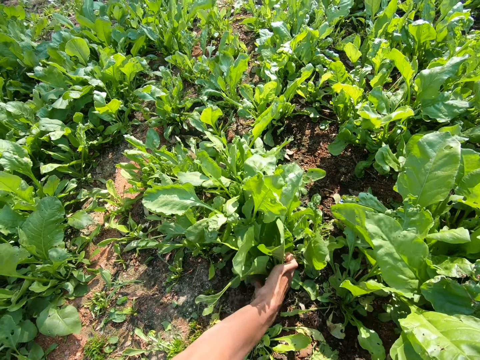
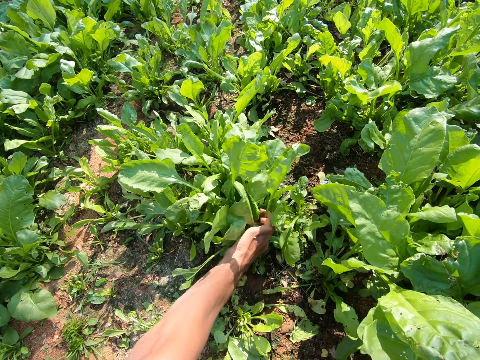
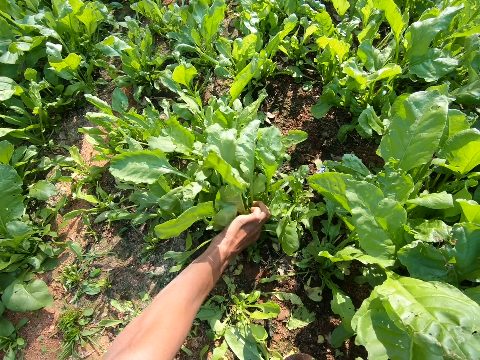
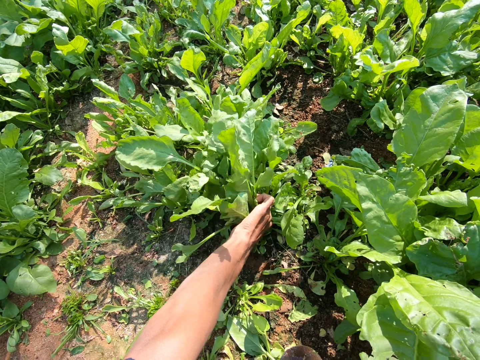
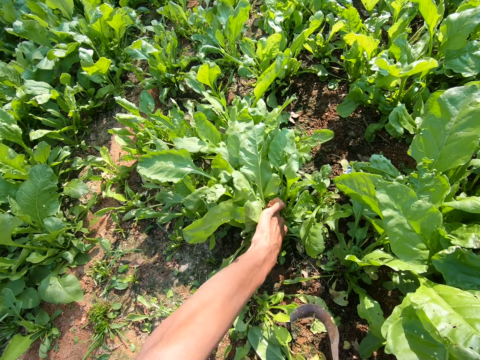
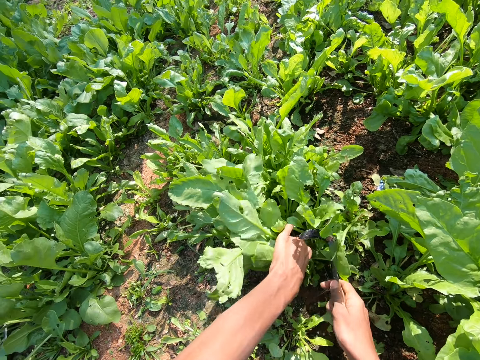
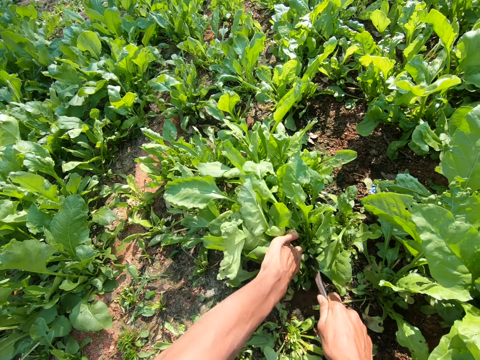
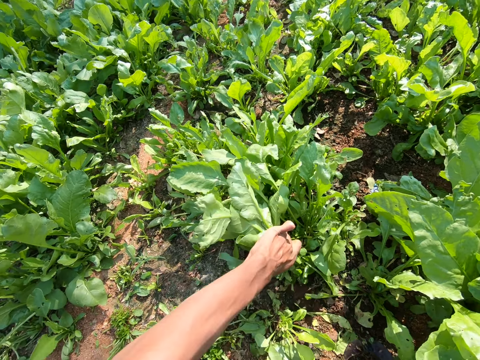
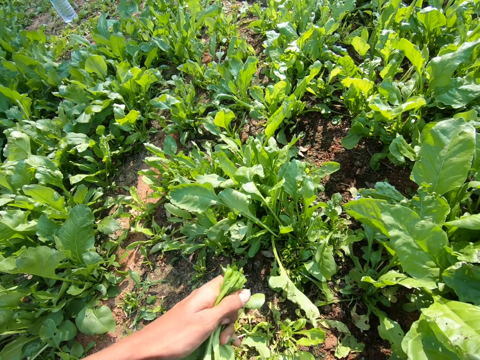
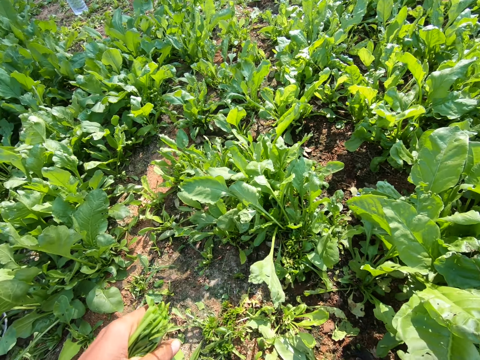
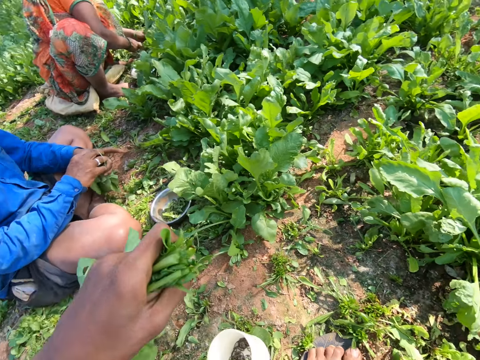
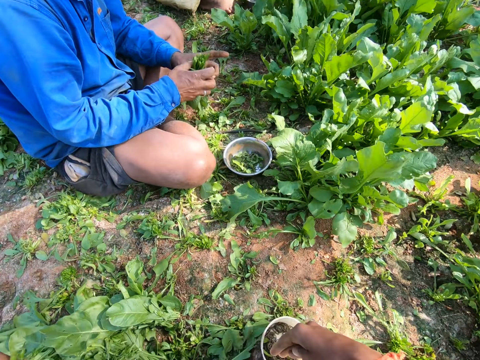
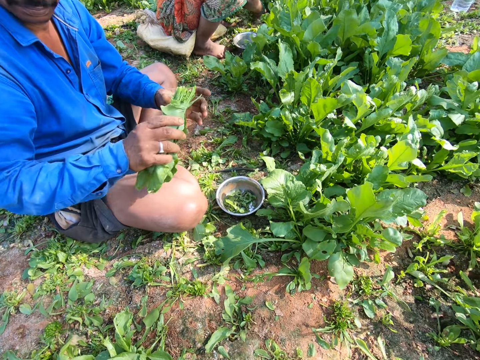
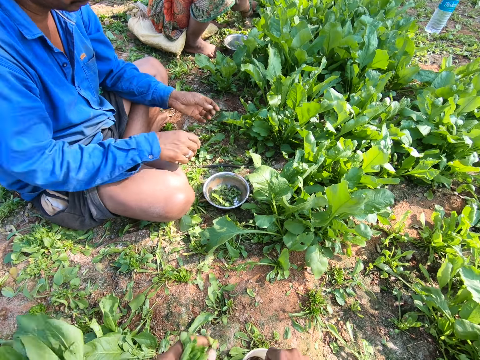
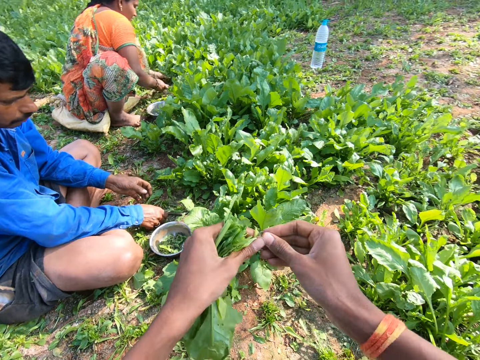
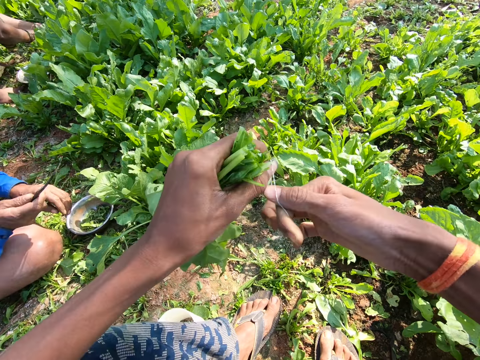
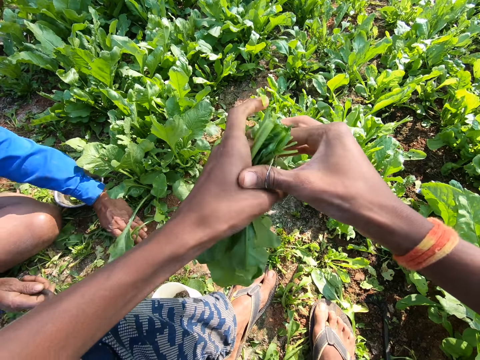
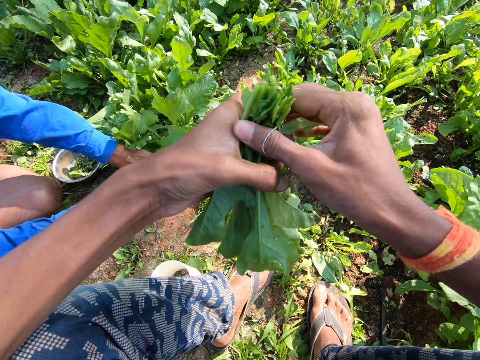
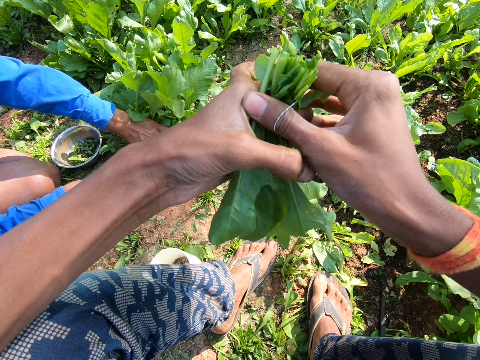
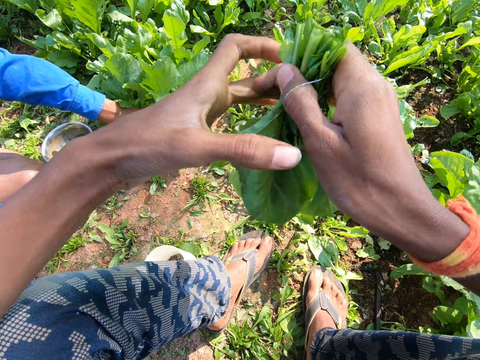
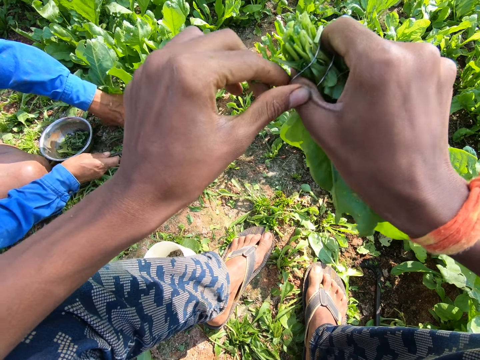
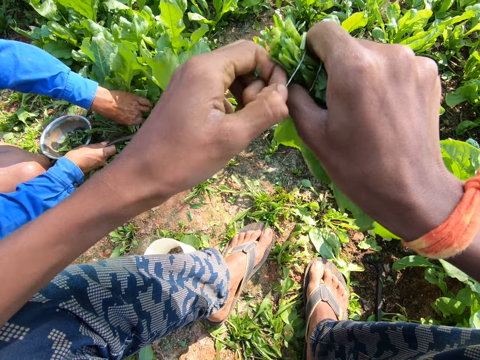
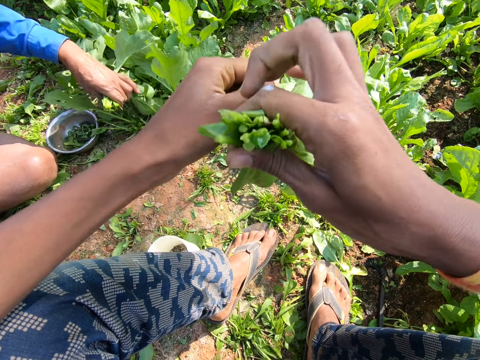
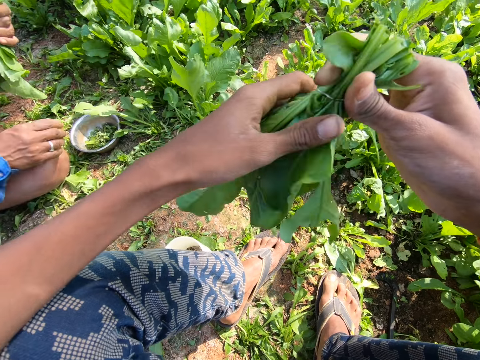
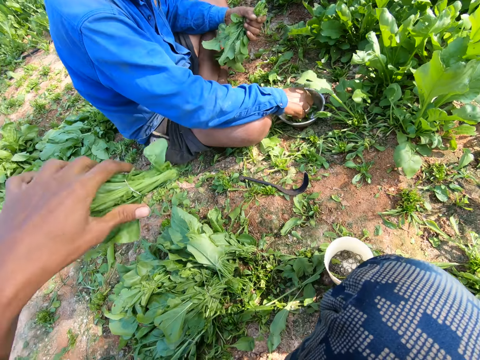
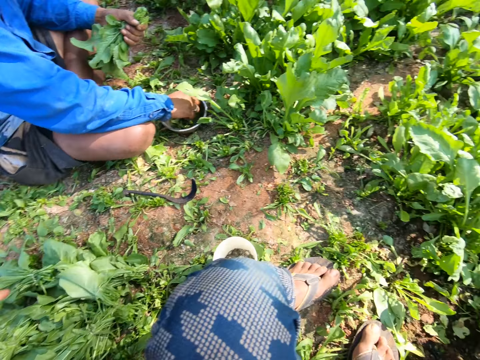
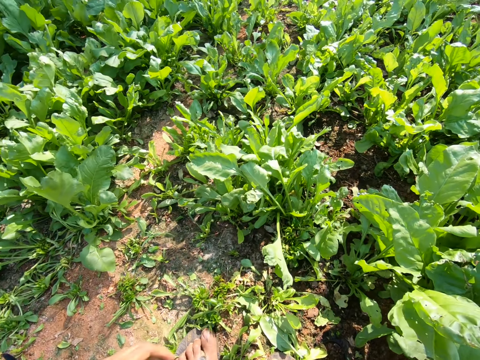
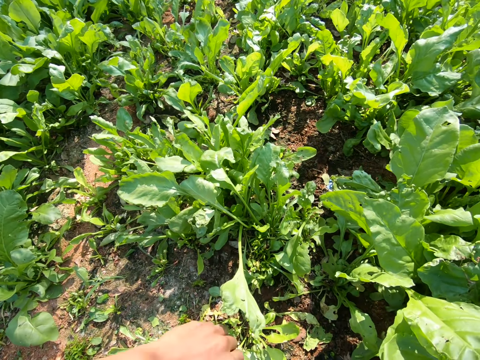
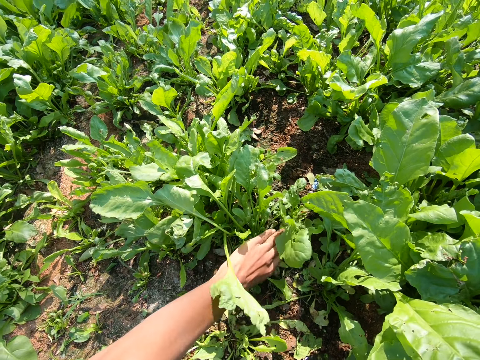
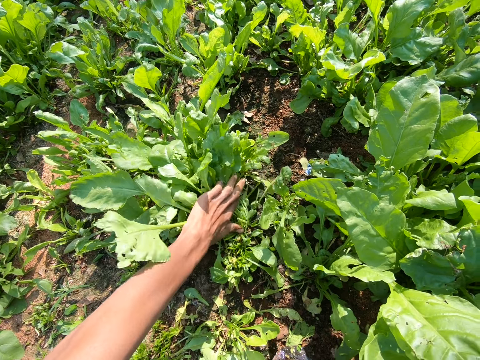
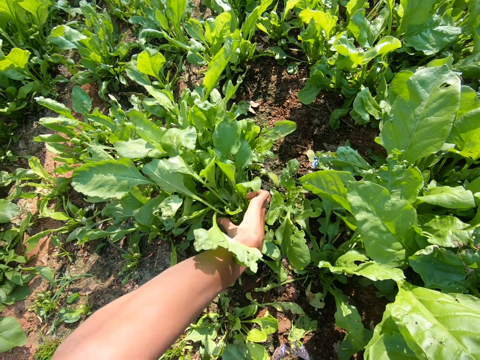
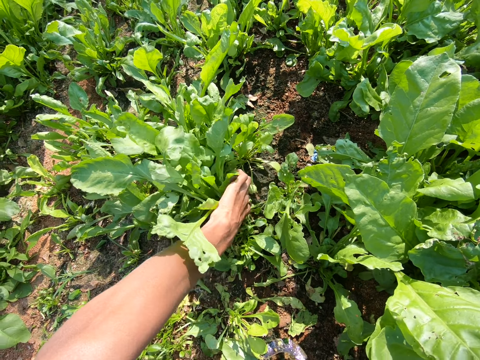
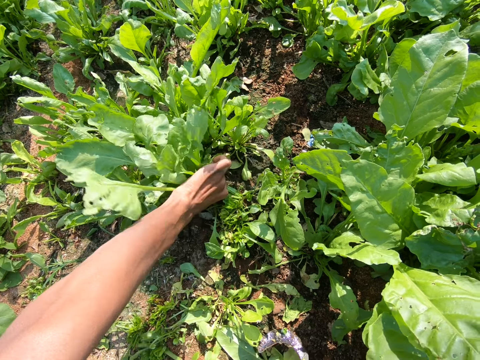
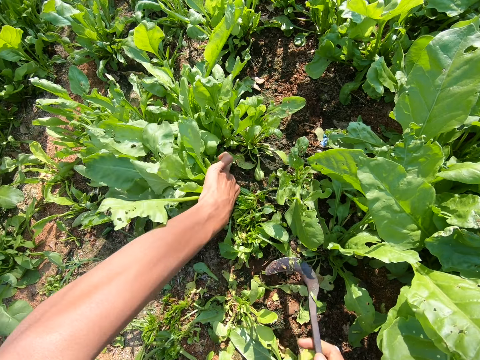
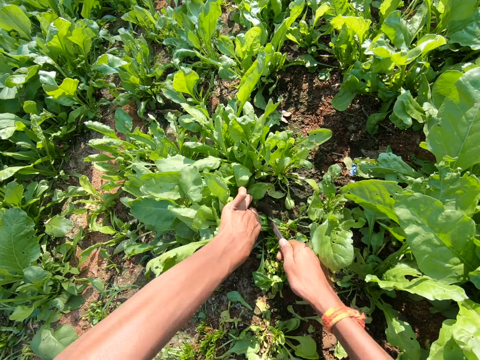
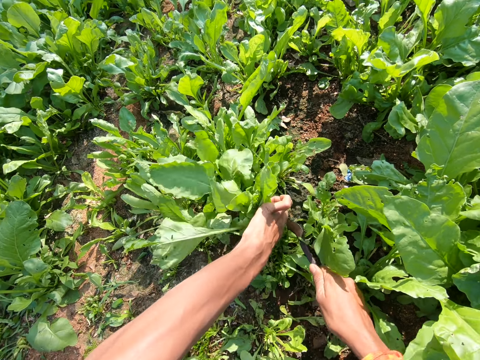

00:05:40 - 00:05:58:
The camera wearer cuts a vegetable from the farm with a sickle. They pick string from the tin. They put the vegetables on the ground. A person throws vegetables on the ground. The camera wearer ties the vegetables with the string or a rubber band. They drop the vegetables on the ground. They cut a vegetable from the farm with the sickle.

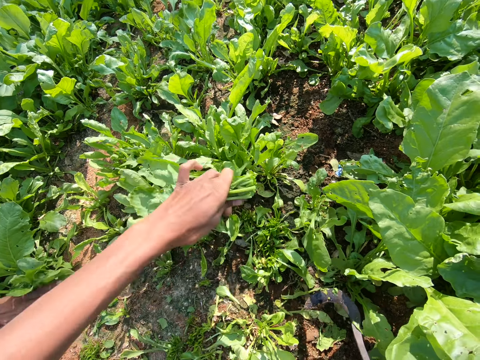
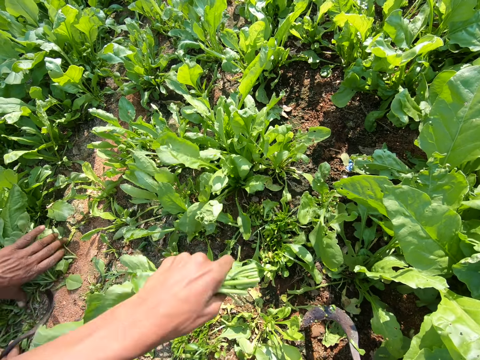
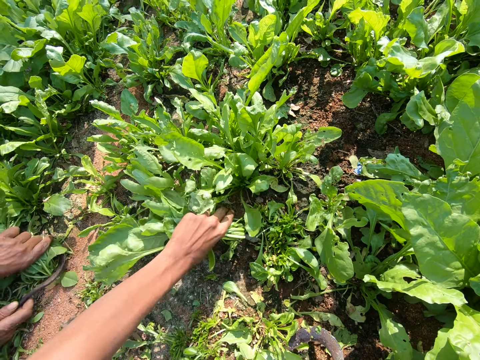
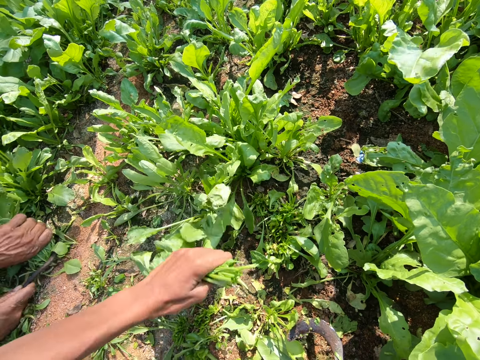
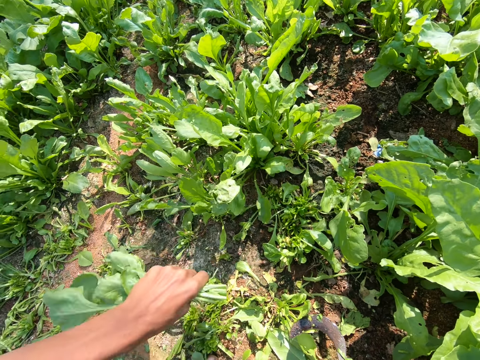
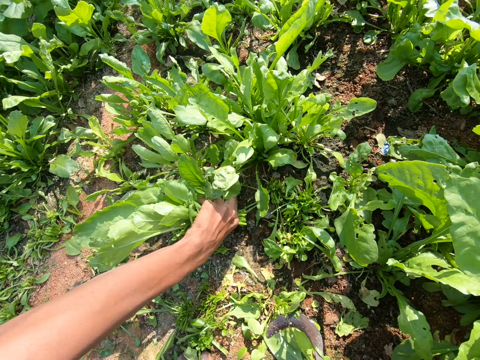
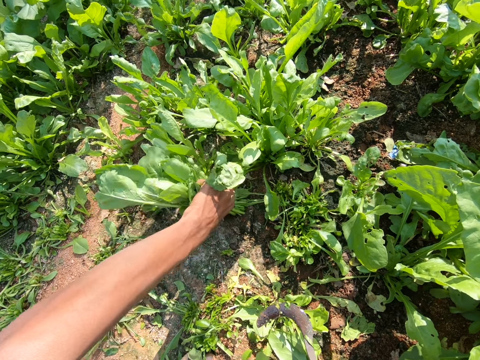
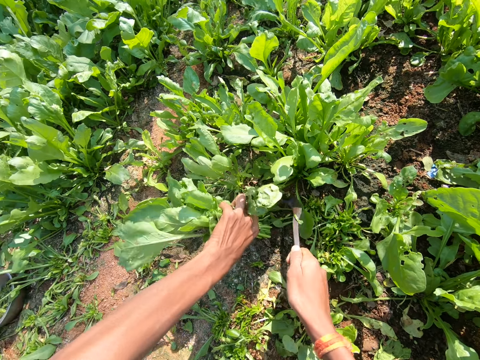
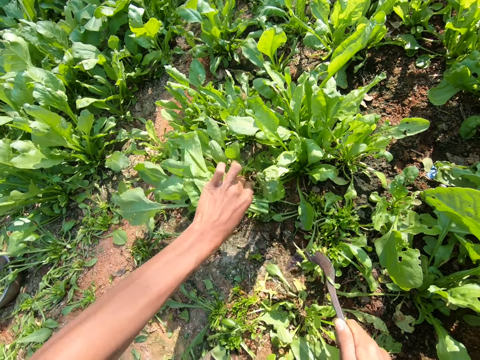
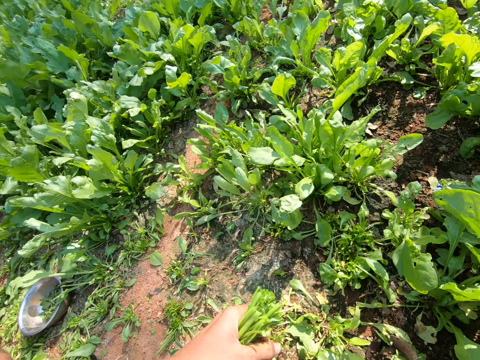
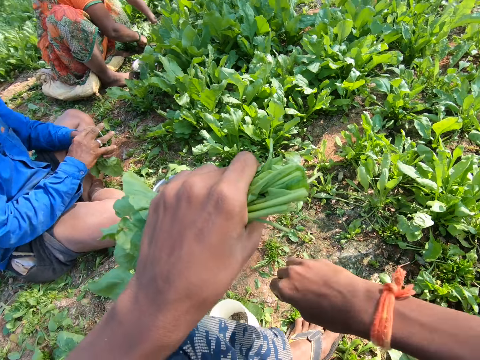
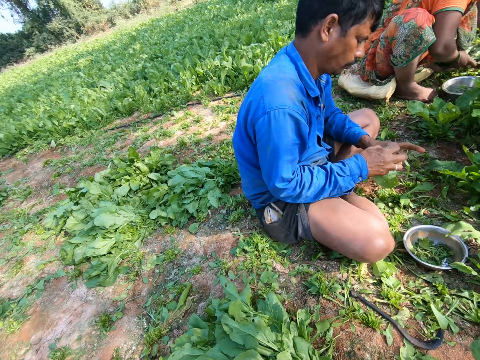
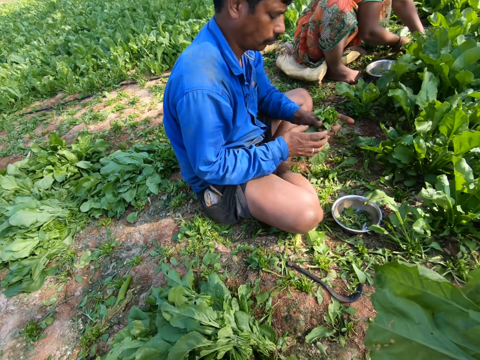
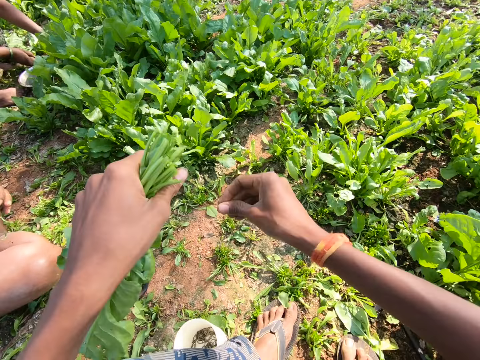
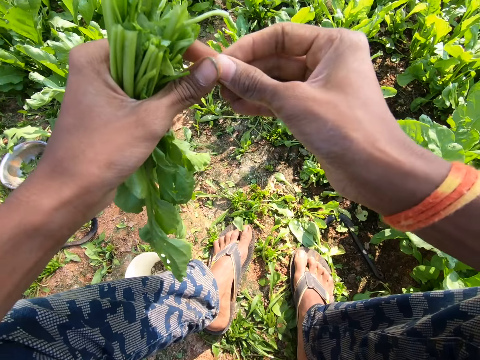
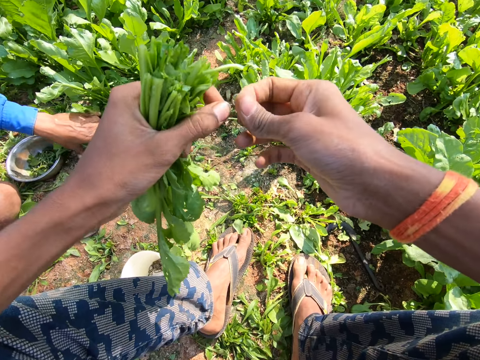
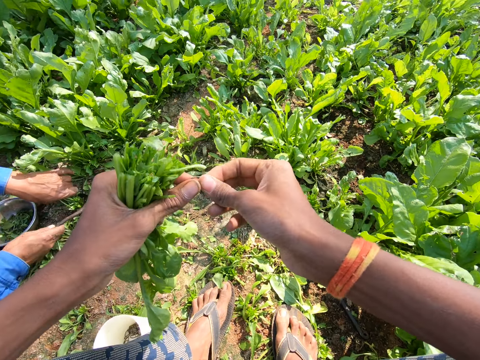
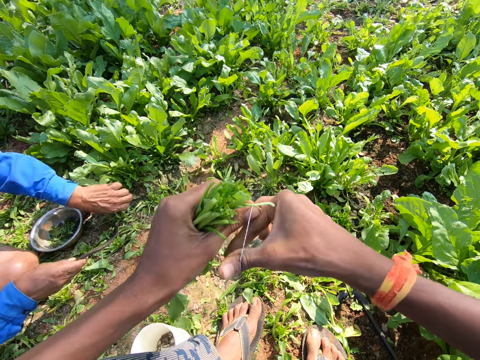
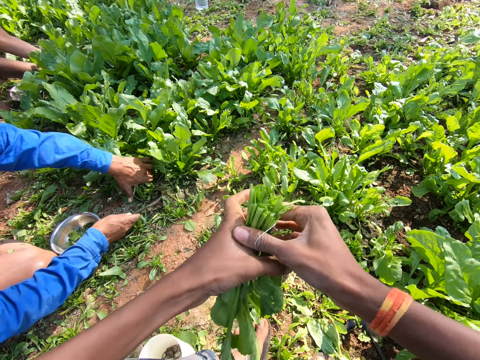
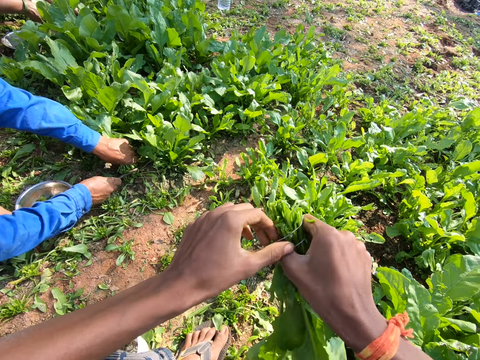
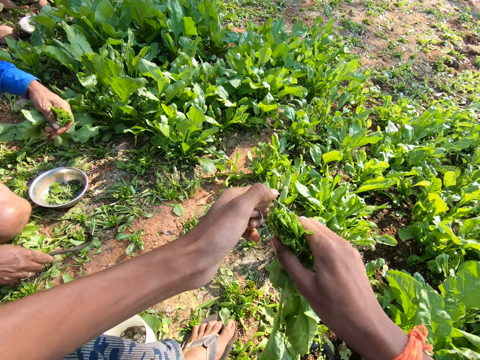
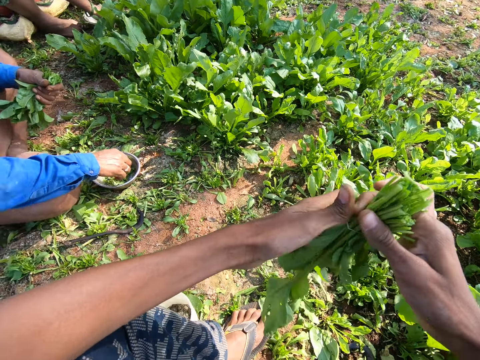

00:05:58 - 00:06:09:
The camera wearer drops a sickle on the ground. They pick string from the tin. They tie the vegetables with the string or a rubber band.
